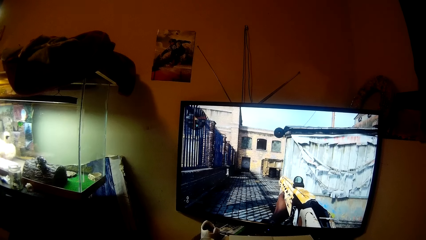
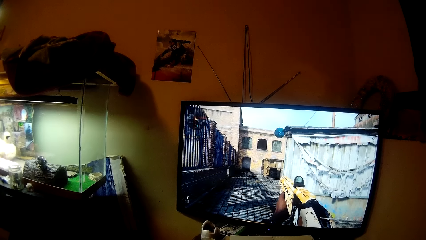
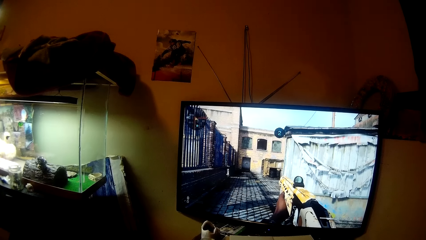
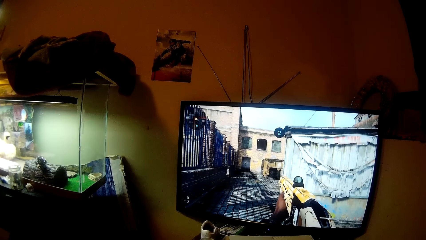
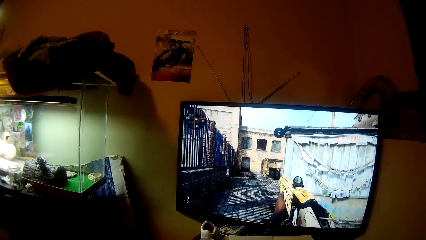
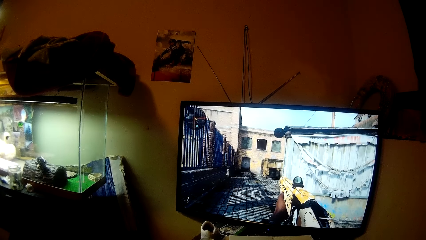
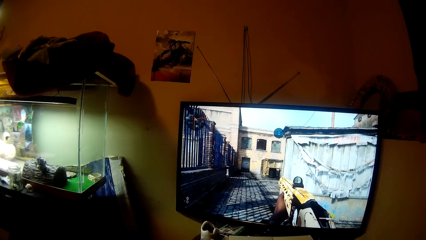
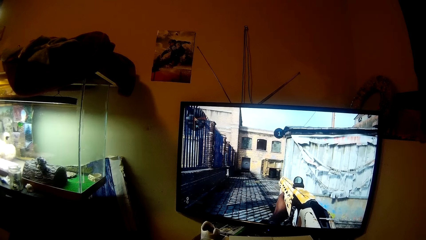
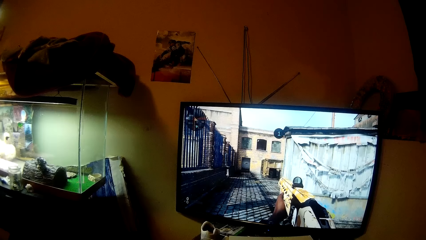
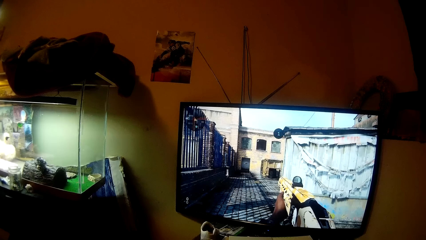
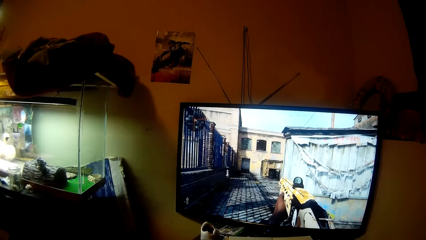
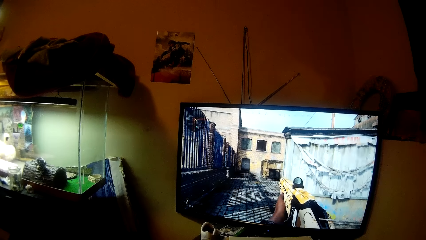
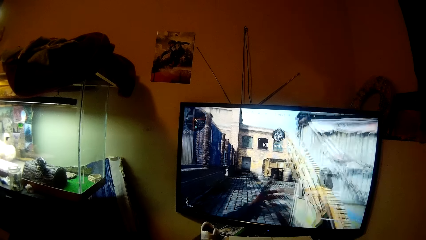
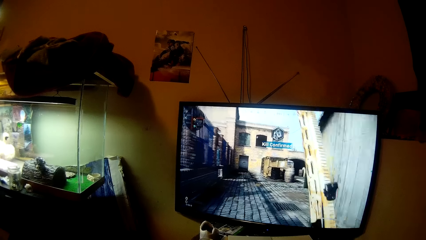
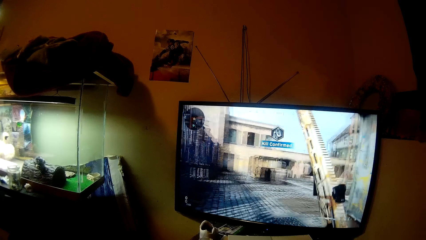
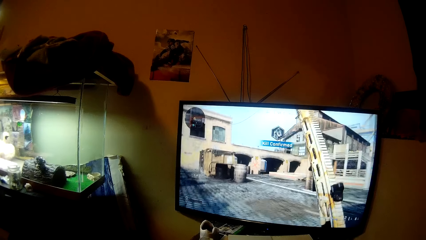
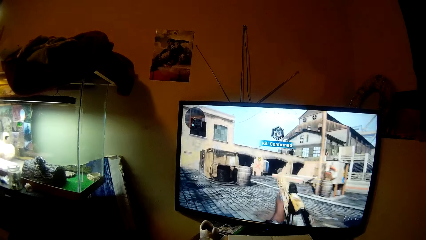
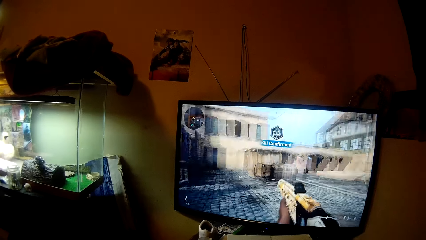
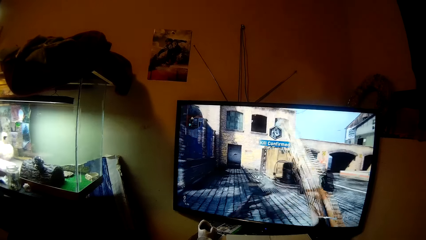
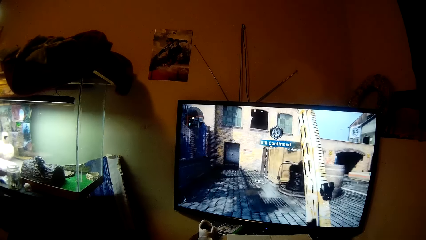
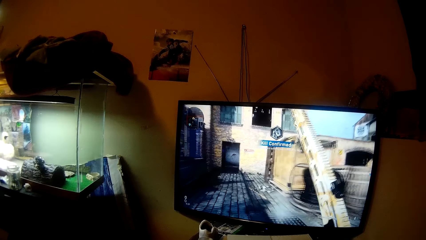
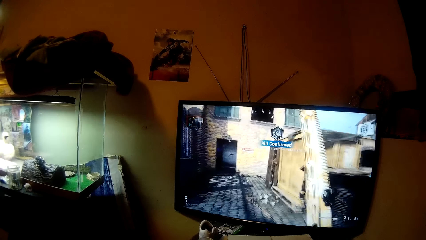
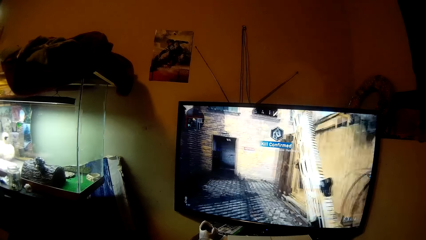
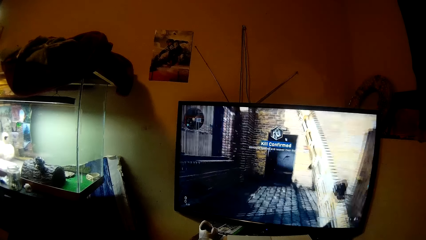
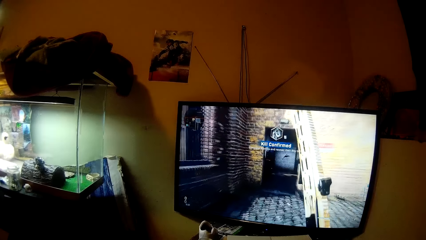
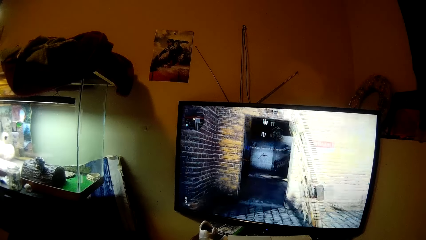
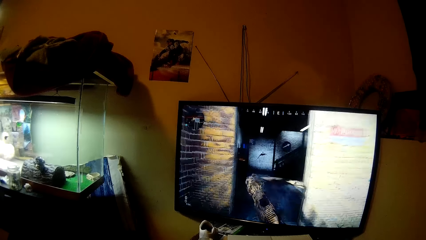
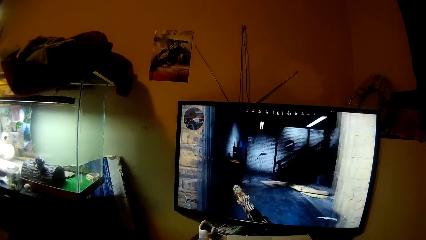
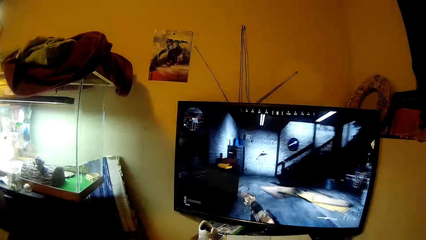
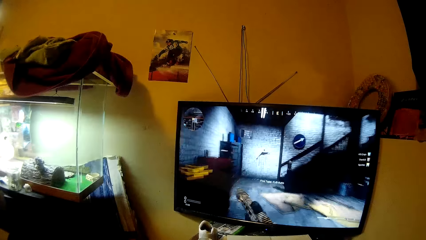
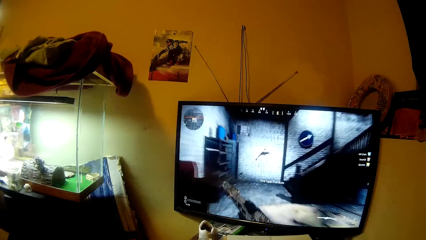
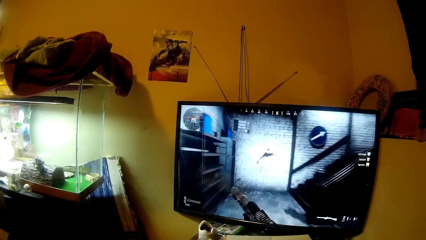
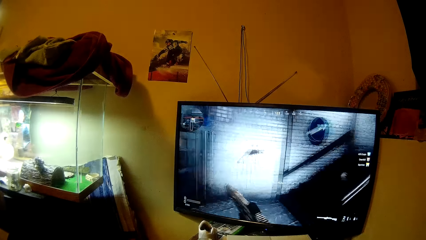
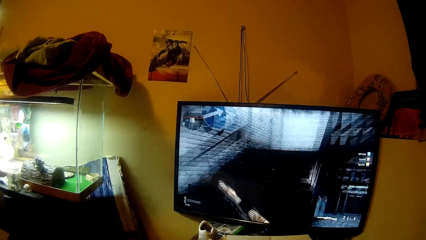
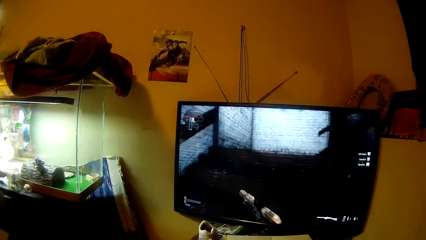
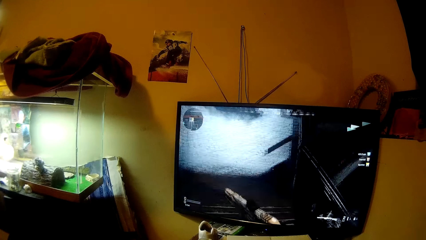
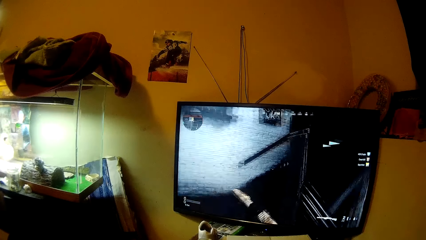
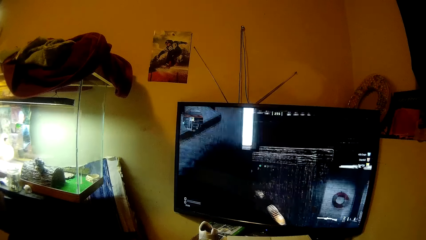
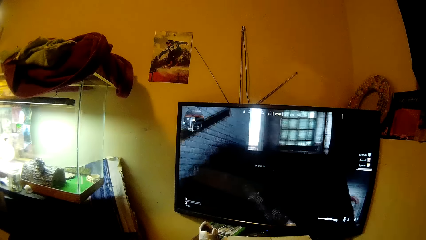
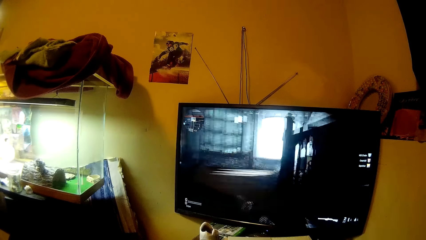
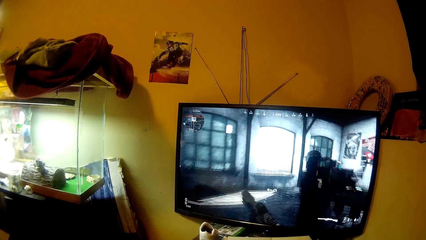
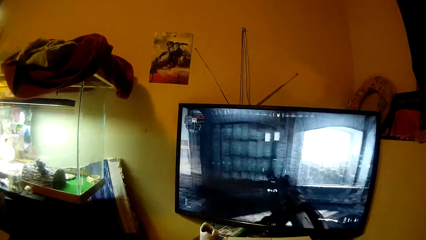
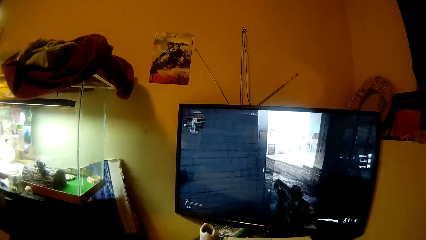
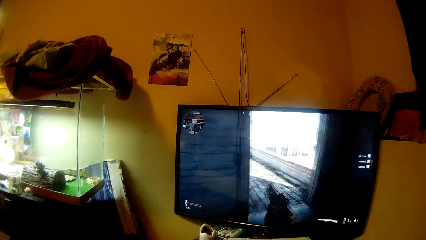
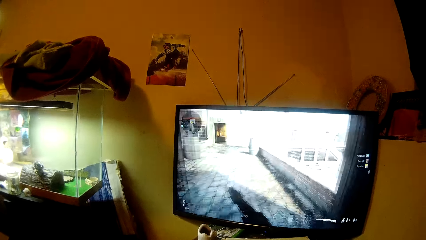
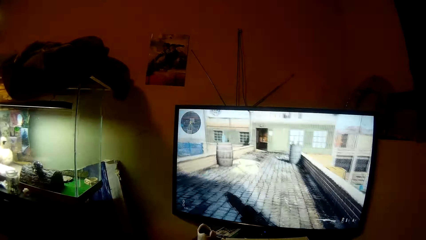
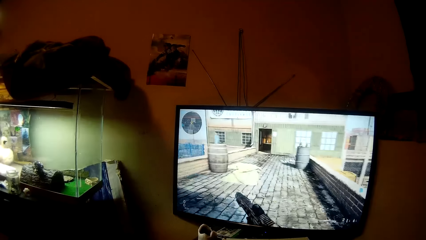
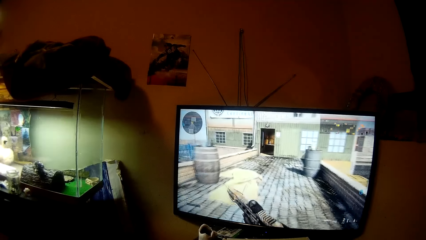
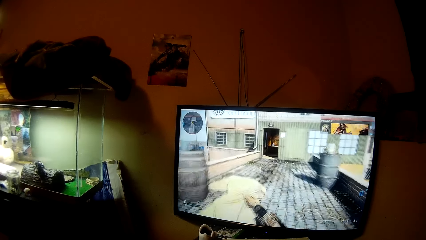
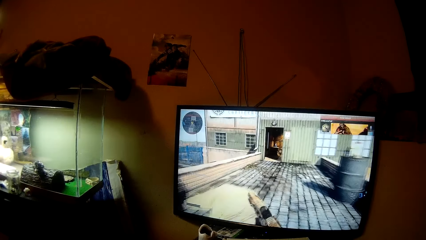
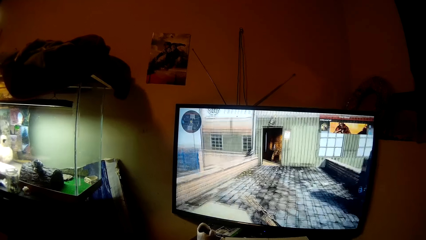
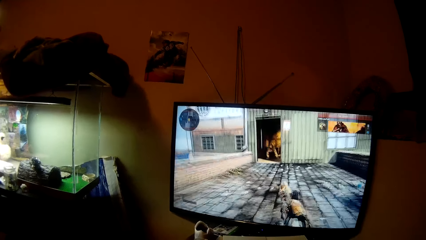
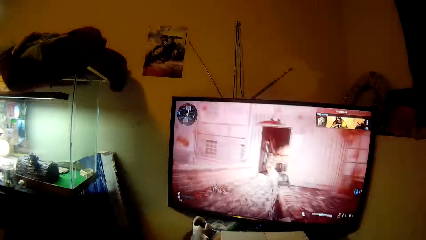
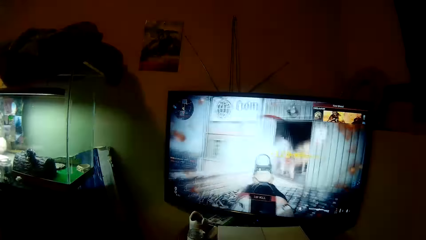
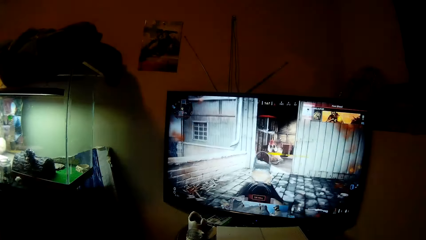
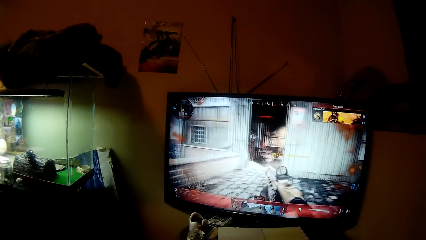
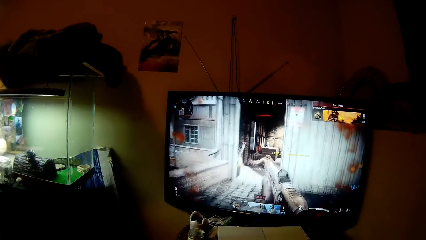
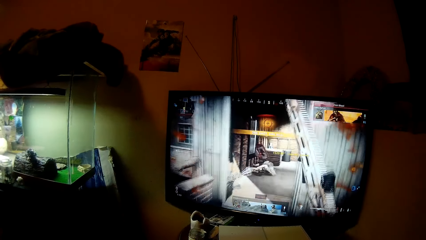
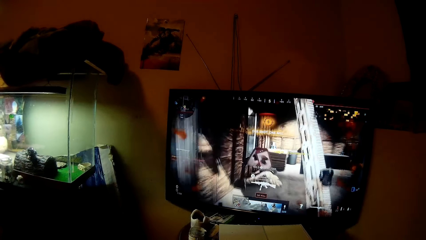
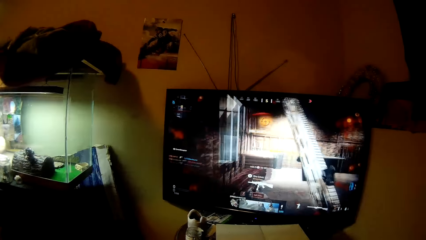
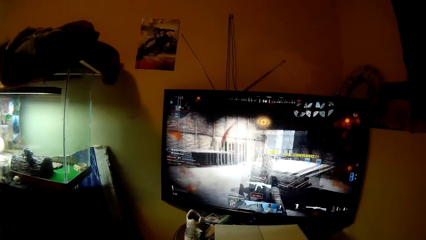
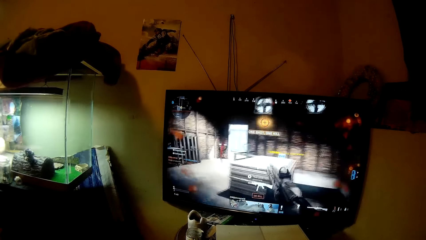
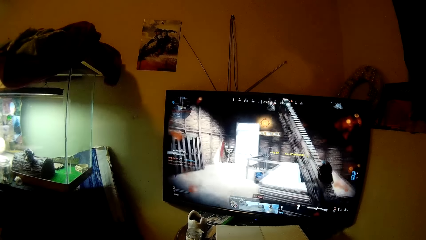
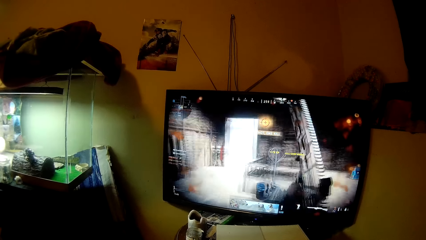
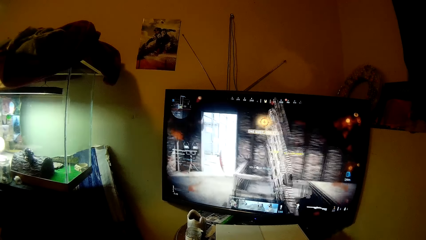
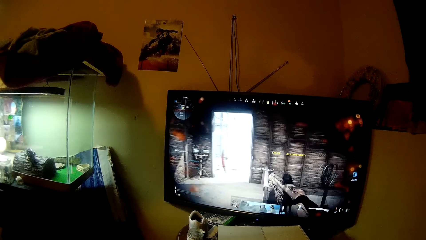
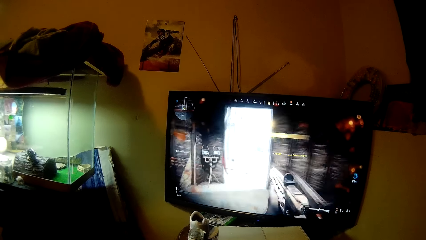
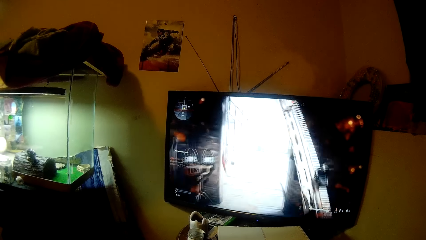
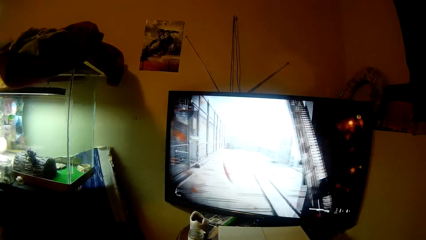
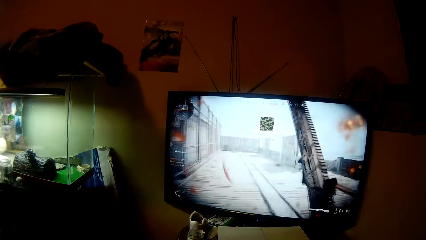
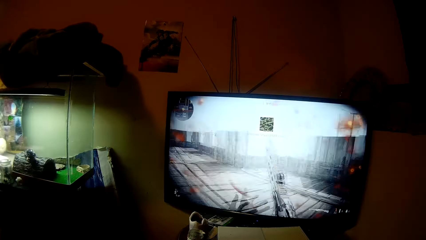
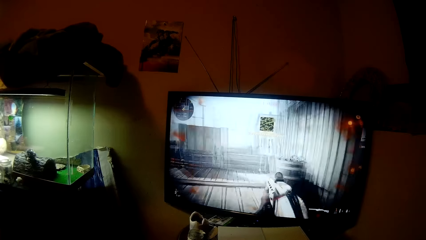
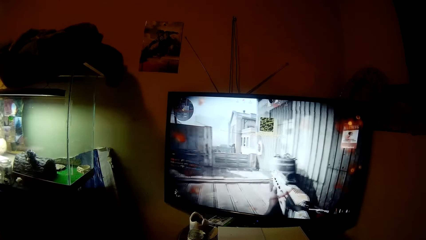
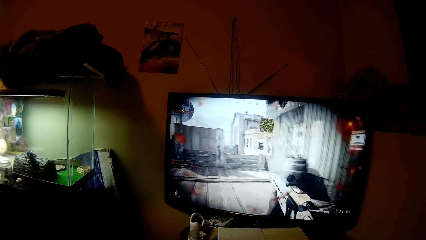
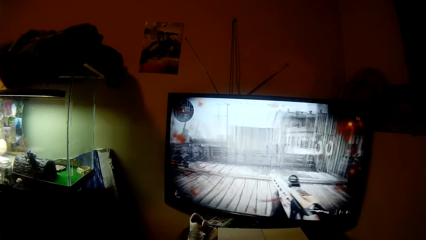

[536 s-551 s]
The camera wearer started the game again. They run in the street. They kill the target.
